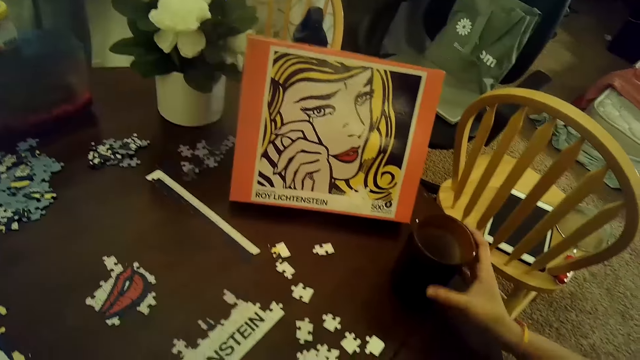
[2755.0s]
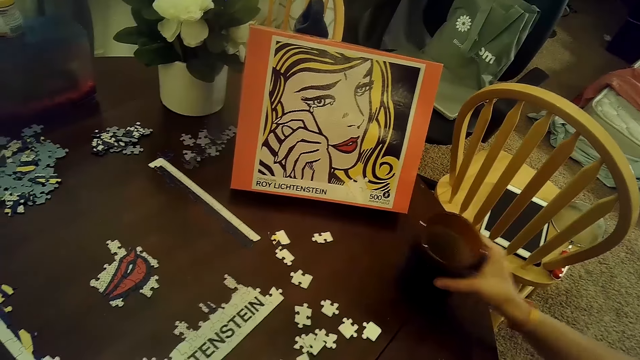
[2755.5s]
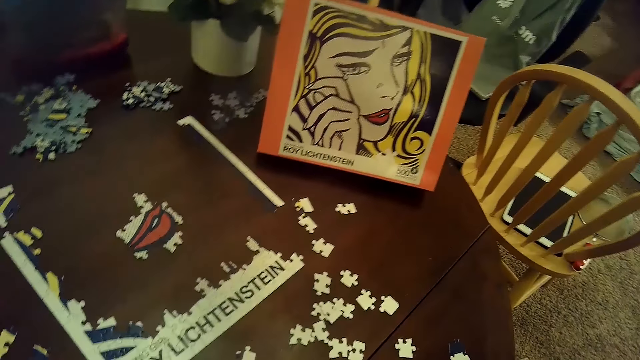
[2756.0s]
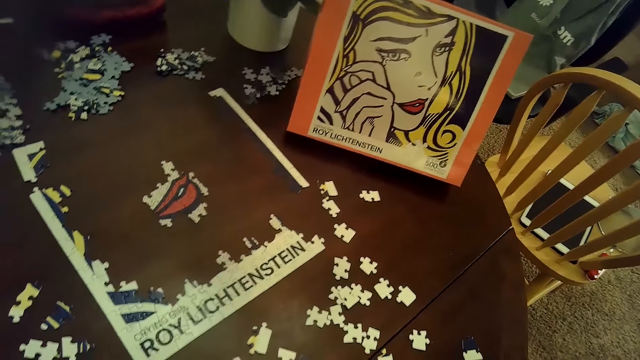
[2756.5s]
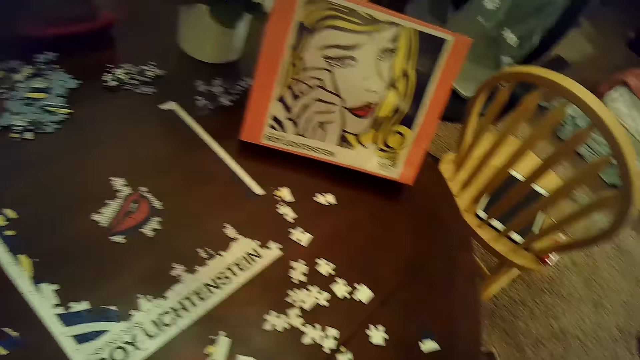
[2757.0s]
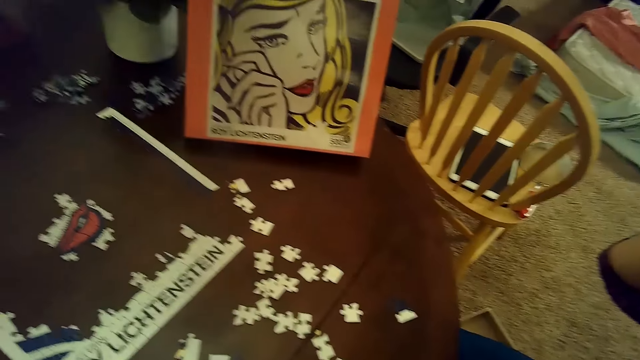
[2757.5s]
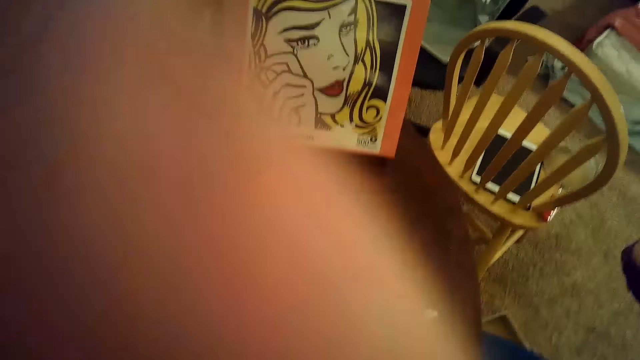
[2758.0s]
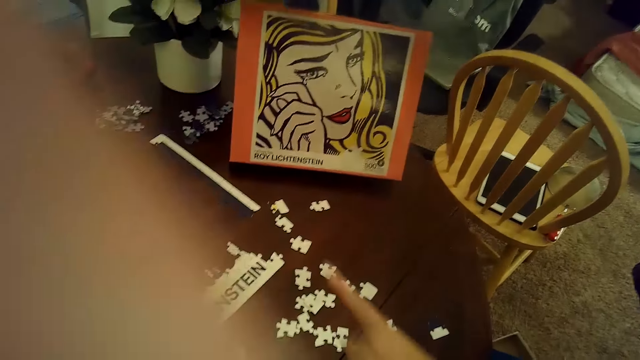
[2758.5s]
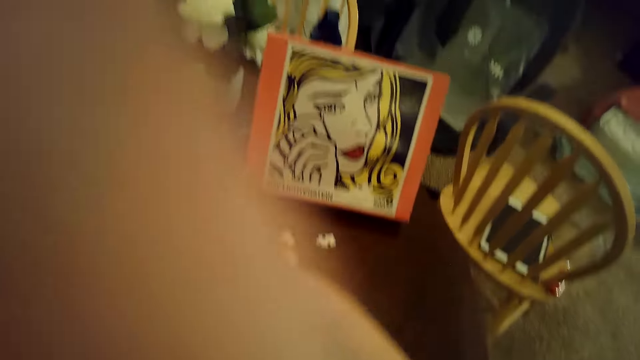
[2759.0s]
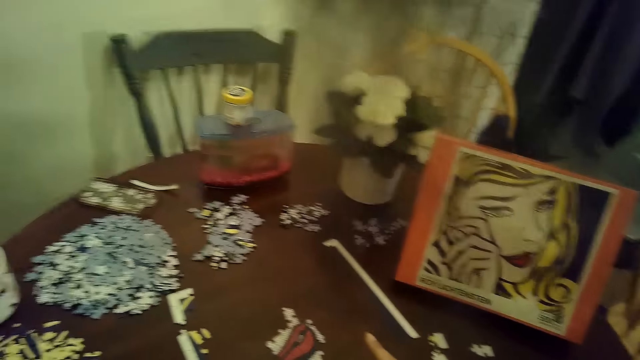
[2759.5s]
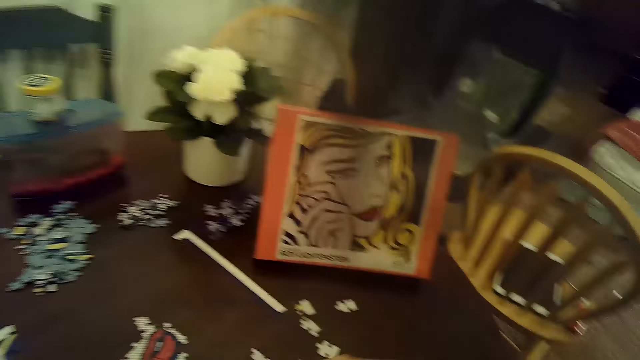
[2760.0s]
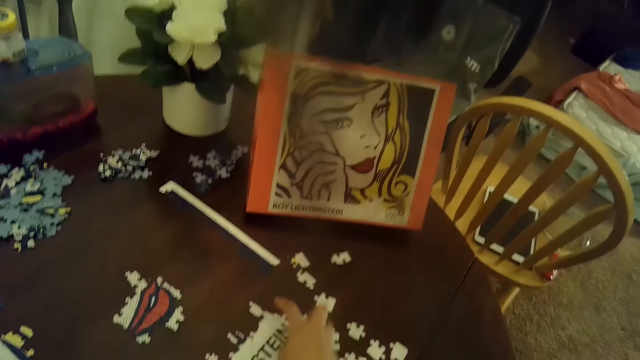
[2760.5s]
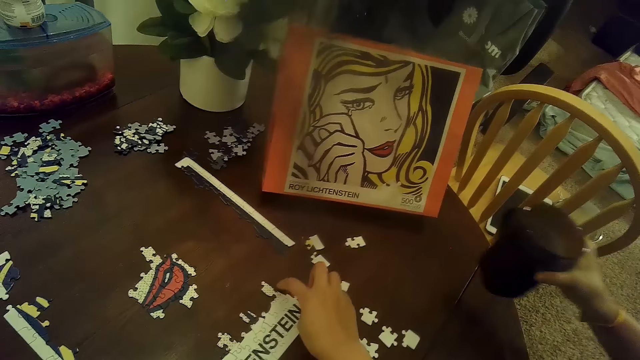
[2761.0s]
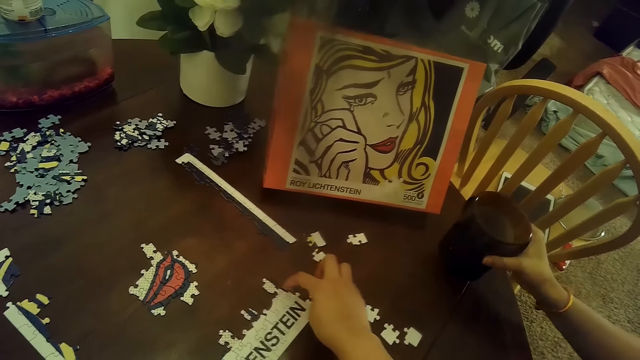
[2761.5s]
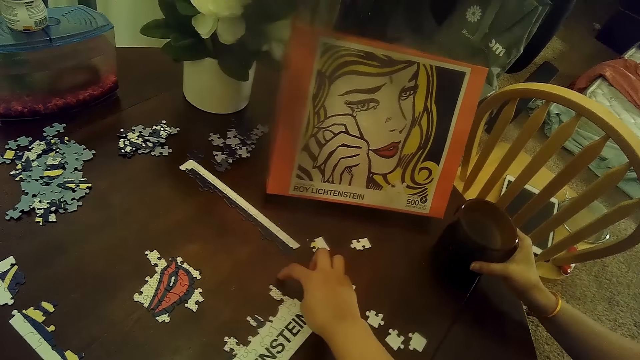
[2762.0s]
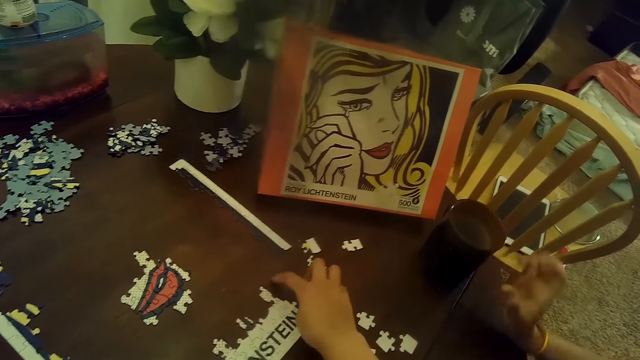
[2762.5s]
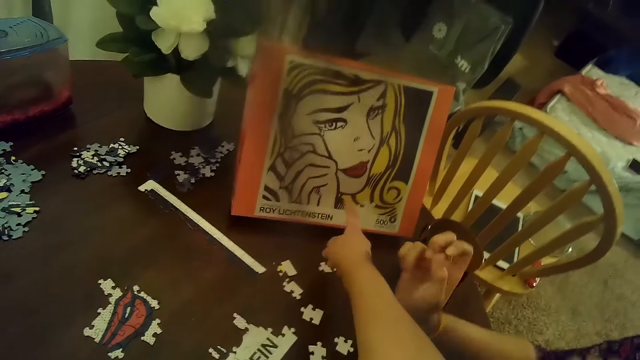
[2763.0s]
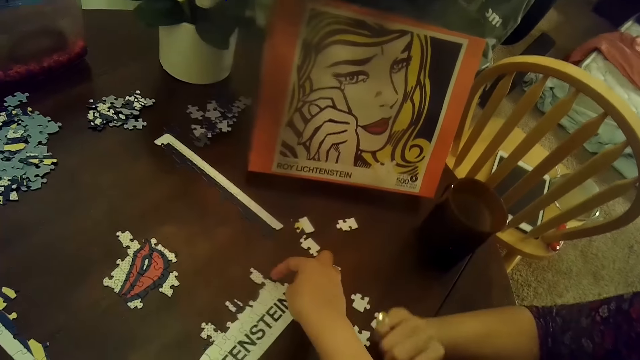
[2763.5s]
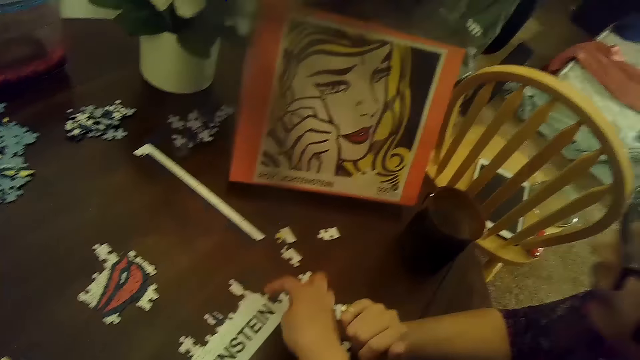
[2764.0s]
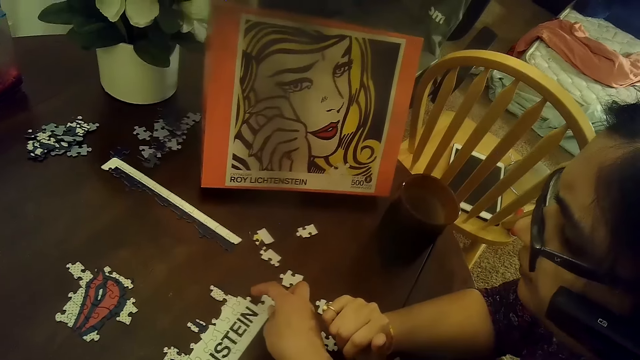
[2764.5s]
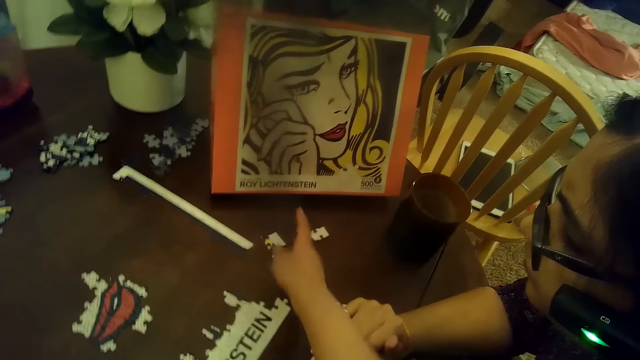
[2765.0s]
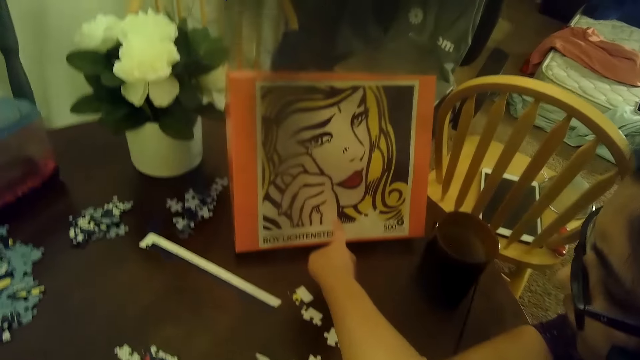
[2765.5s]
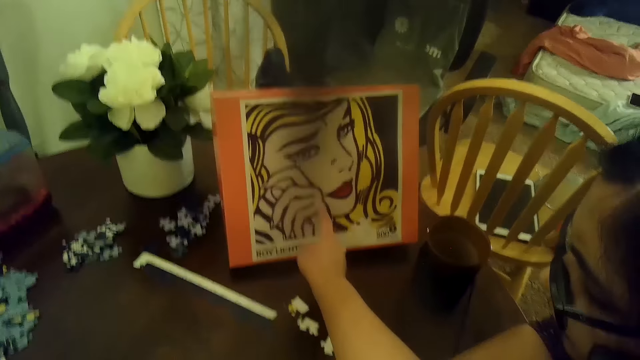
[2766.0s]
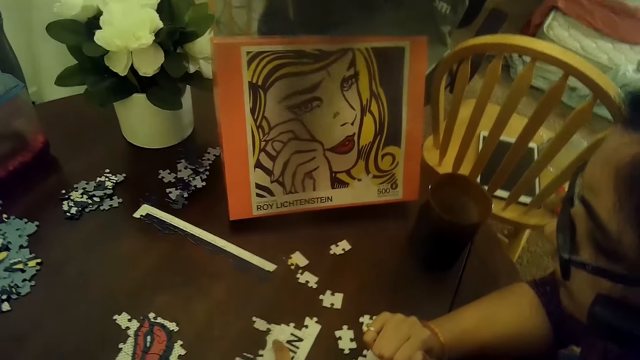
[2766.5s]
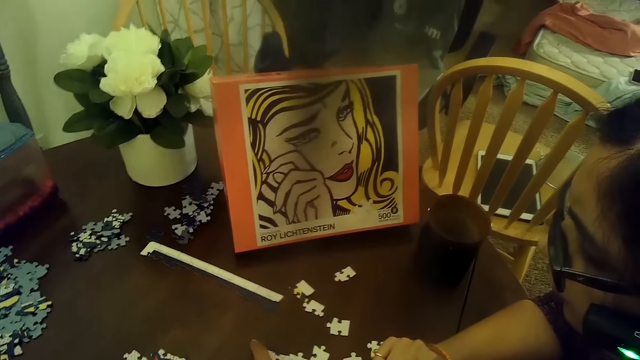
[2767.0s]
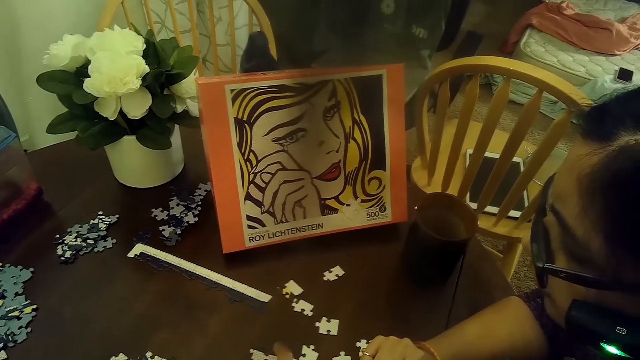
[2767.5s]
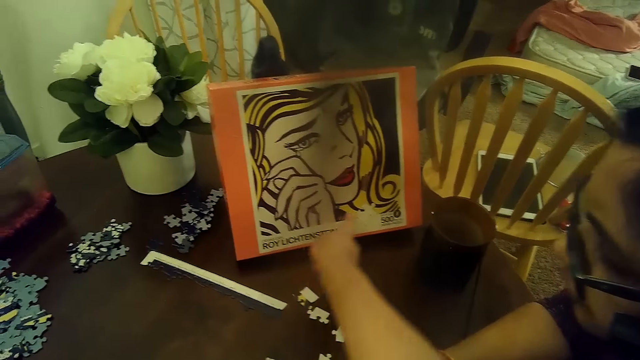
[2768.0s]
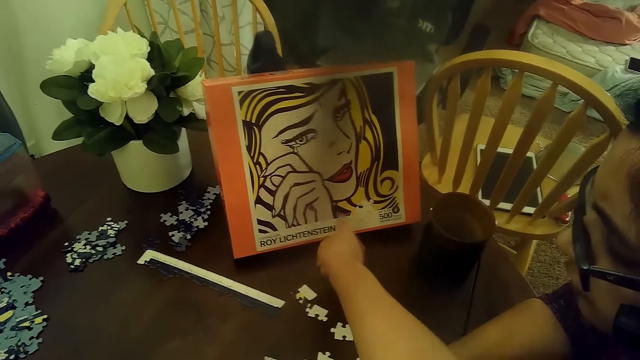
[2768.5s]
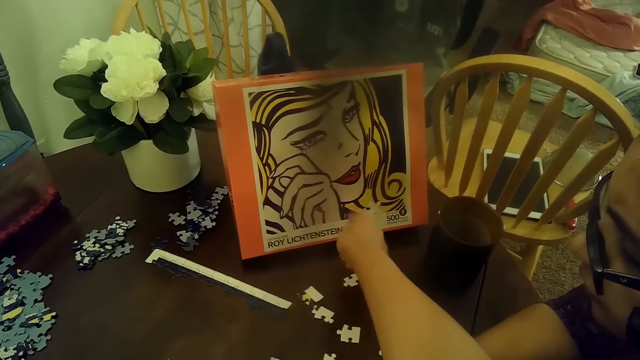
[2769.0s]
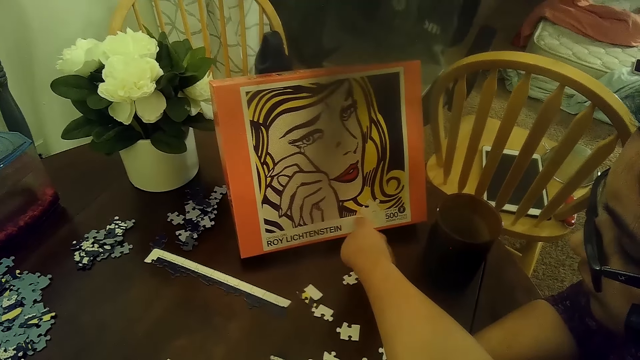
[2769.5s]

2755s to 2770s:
A woman picks up a mug or cup of coffee from the table with her right hand. The woman drinks the cup of coffee. The camera wearer sways a hand in the air. She touches her hair or face with her left hand. The woman points at the cards on the table. The camera wearer moves a part of the puzzle on the table with her right hand. The woman places the mug on the table with her right hand. The camera wearer moves a part of the puzzle with her right hand. She points at a picture on the table. She points at the picture on the table again.

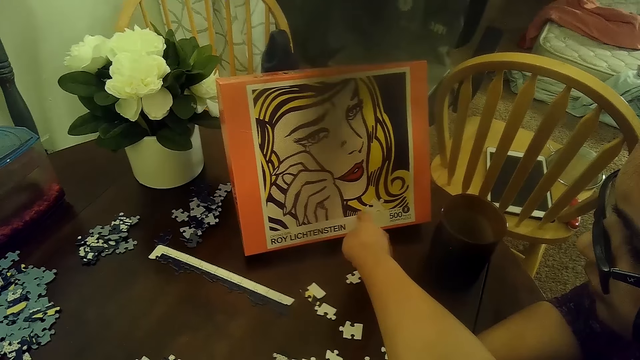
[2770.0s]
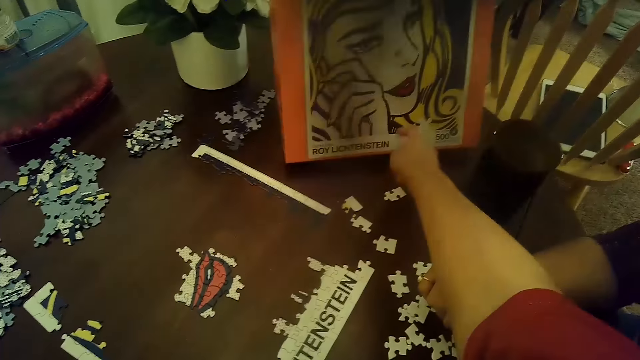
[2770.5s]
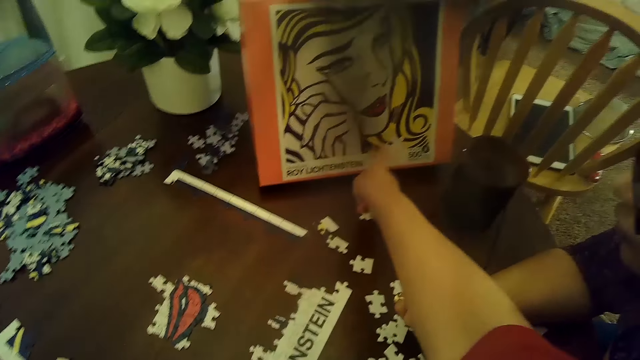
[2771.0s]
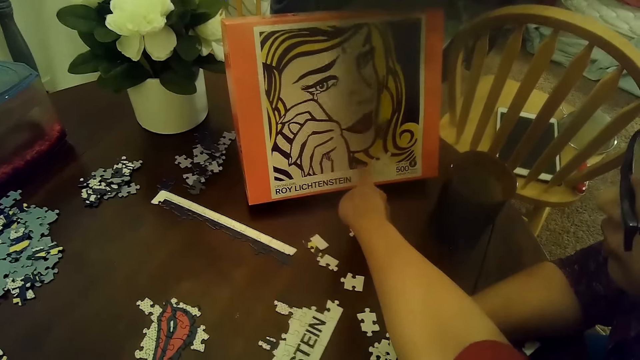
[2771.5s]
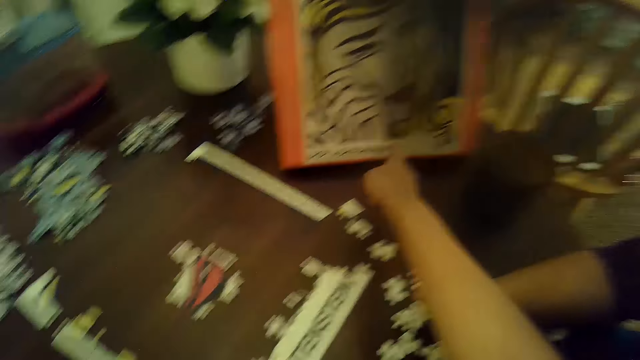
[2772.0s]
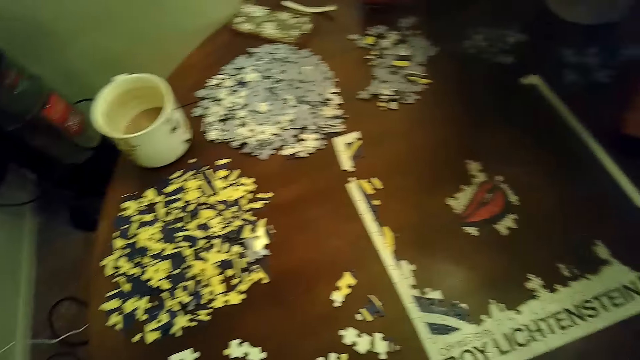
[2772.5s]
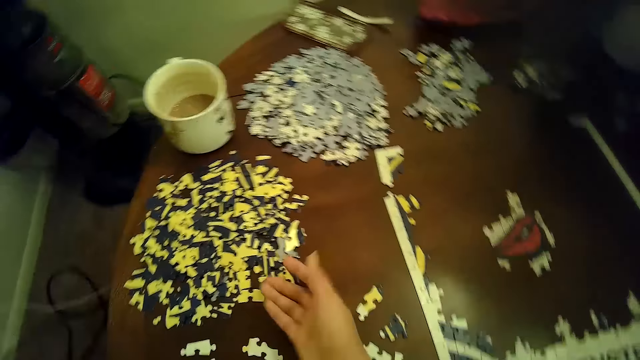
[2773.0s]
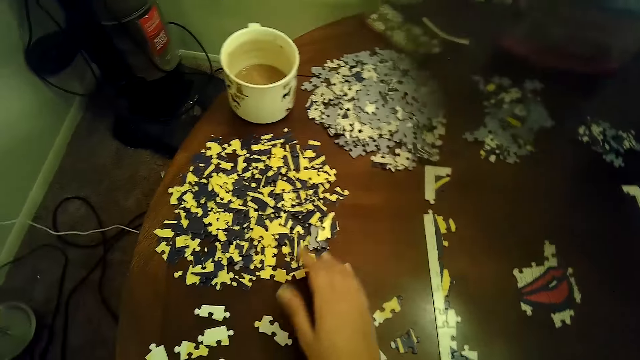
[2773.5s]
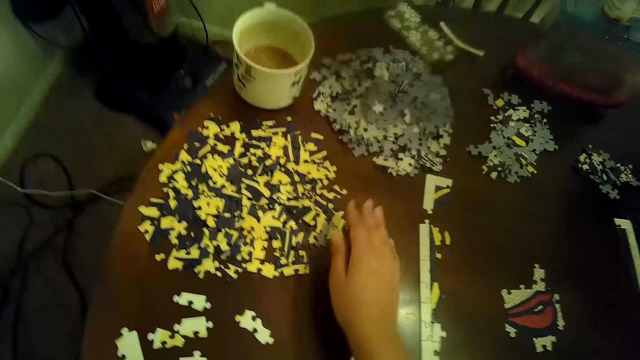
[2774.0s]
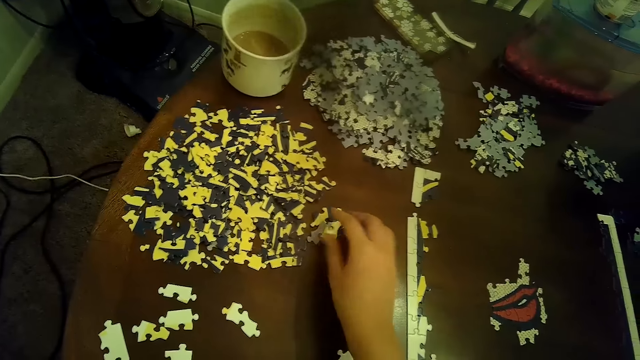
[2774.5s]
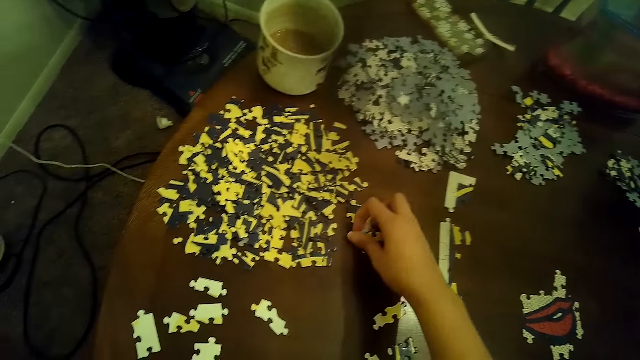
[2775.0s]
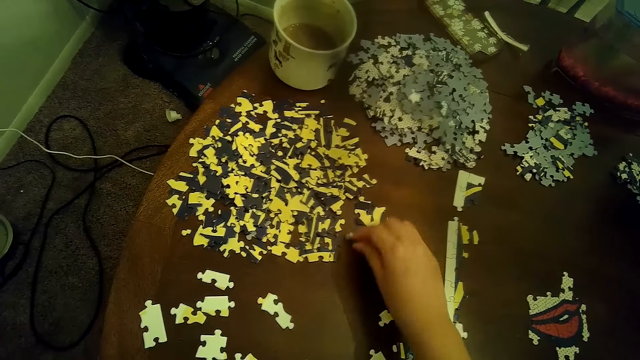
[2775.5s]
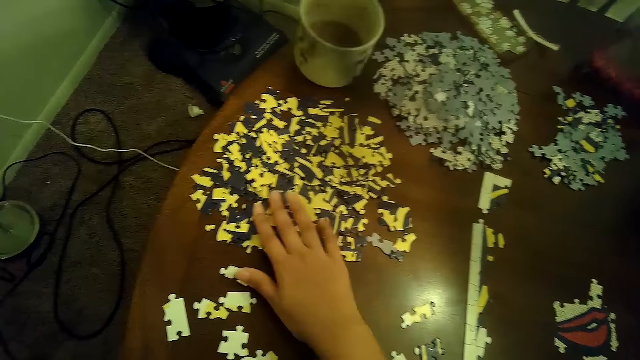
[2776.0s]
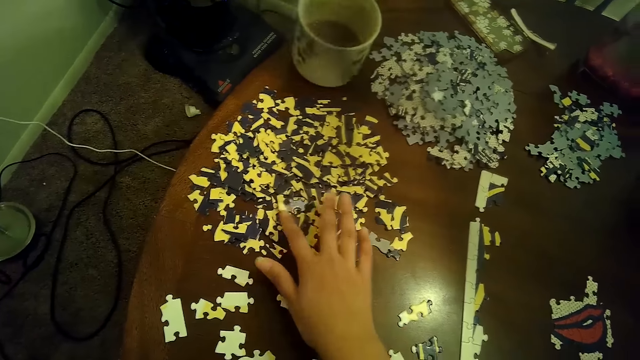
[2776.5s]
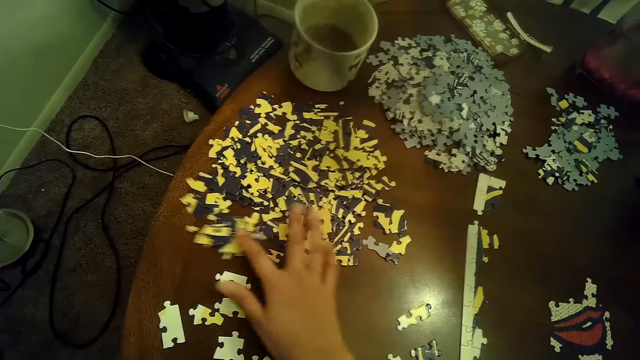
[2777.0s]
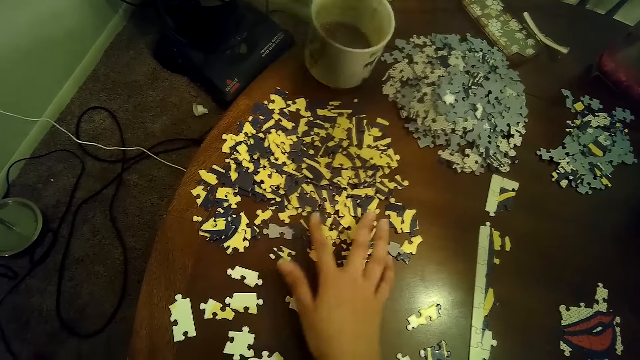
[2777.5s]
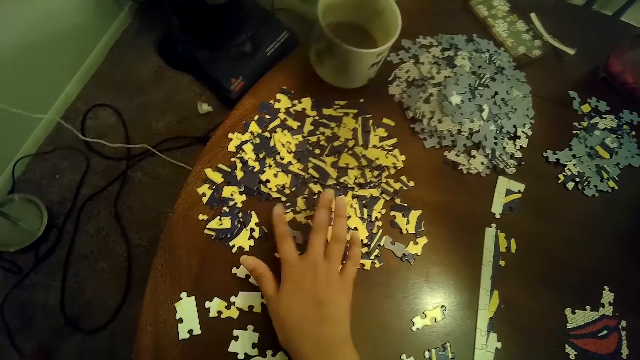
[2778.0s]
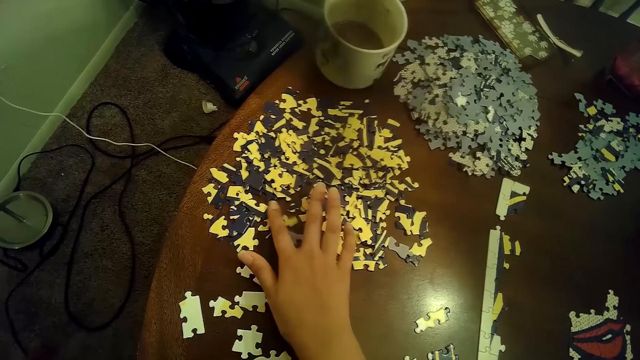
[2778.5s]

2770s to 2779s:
The camera wearer moves puzzle pieces on the table with her right hand. She moves puzzle pieces with her right hand repeatedly. She picks up a puzzle piece from the table with her right hand. She places the puzzle piece on the table with her right hand. She moves puzzle pieces with her right hand. She moves puzzle pieces with her right hand repeatedly.
